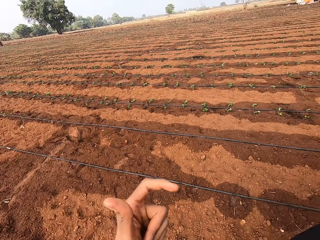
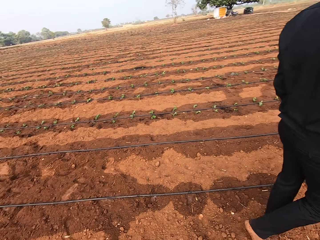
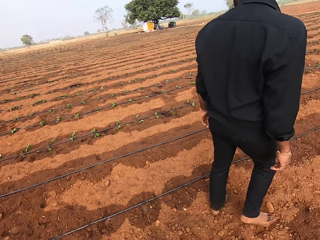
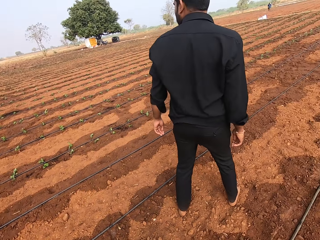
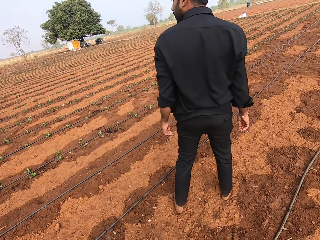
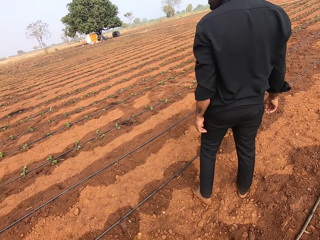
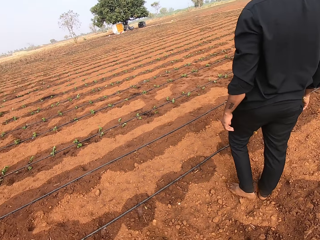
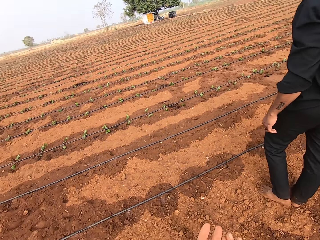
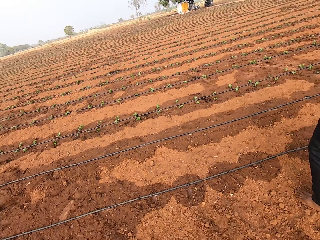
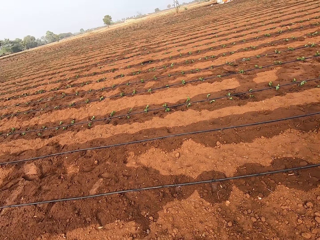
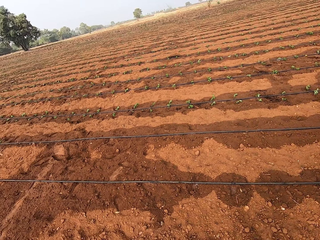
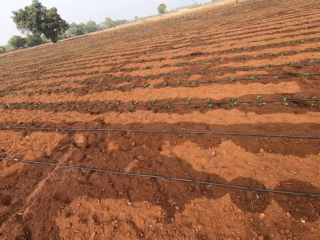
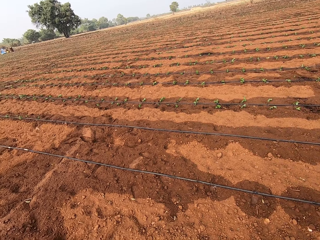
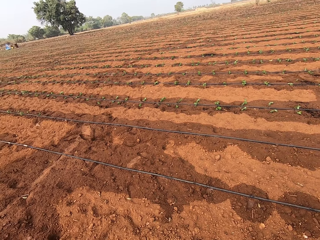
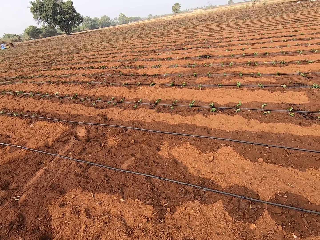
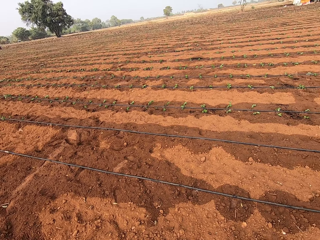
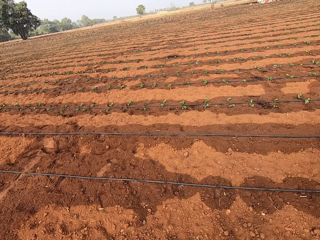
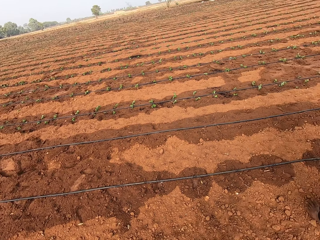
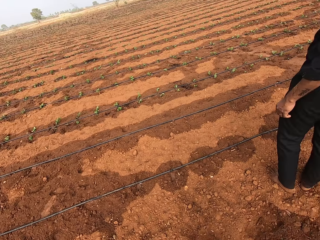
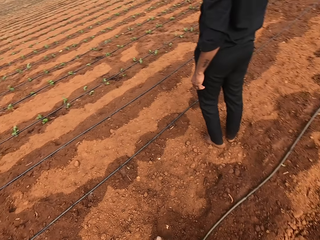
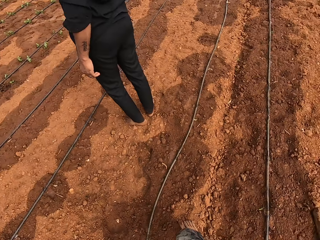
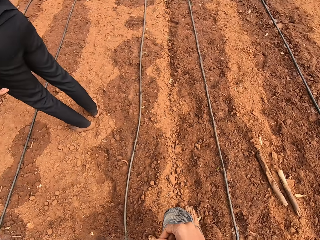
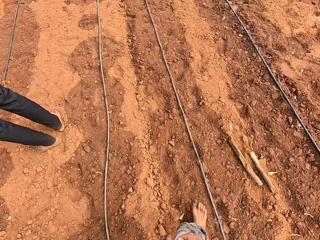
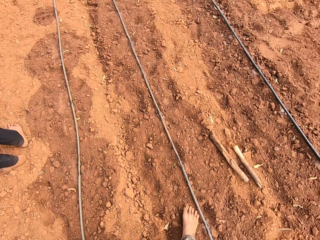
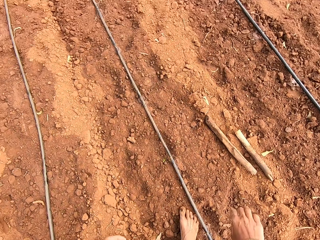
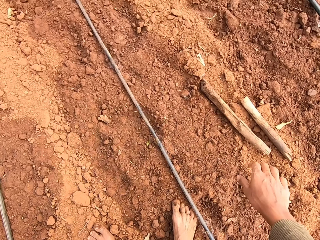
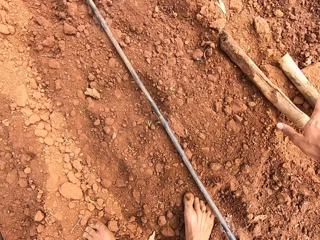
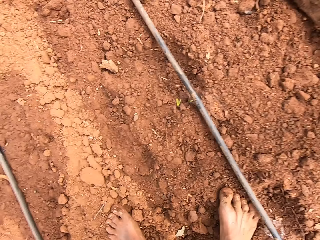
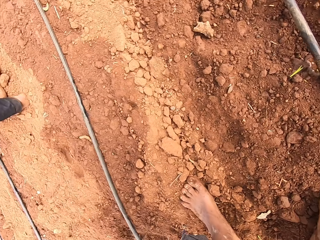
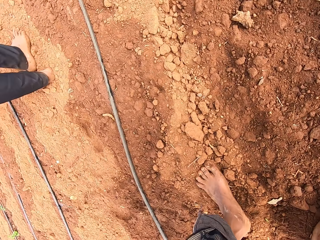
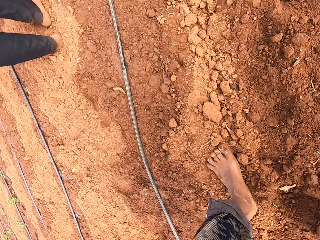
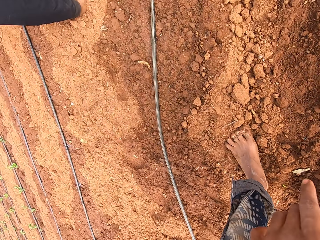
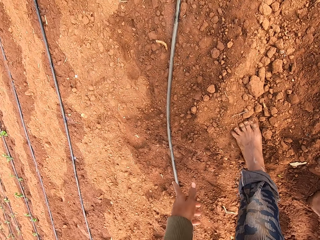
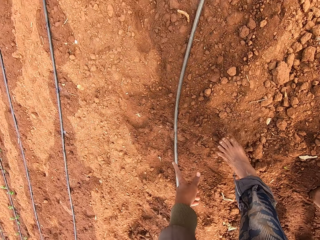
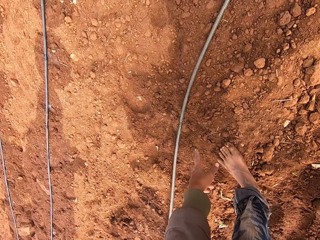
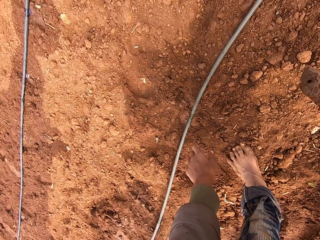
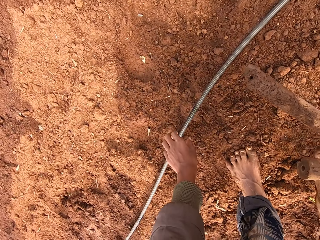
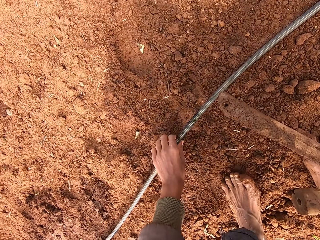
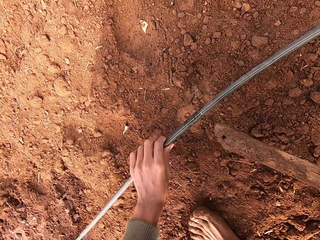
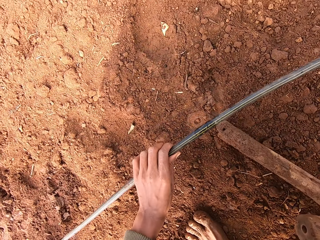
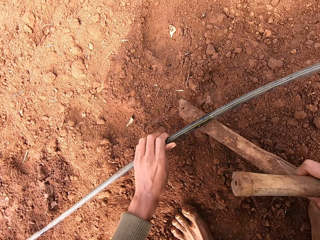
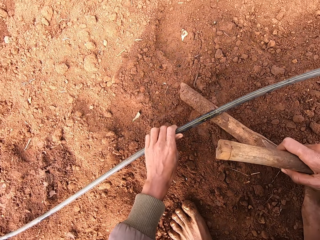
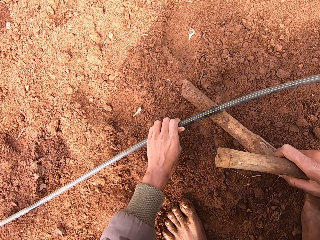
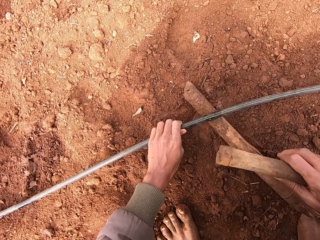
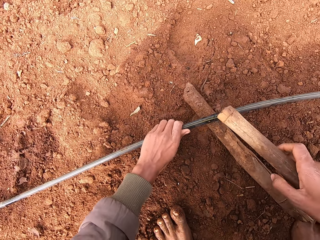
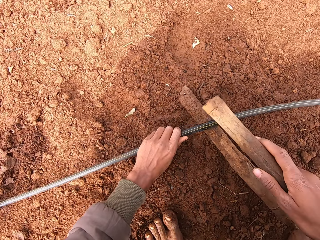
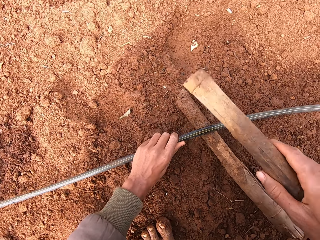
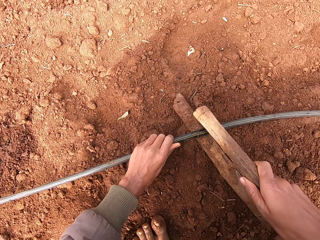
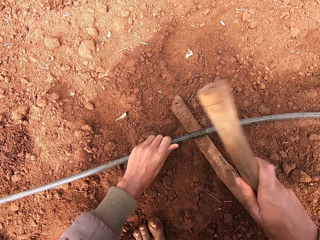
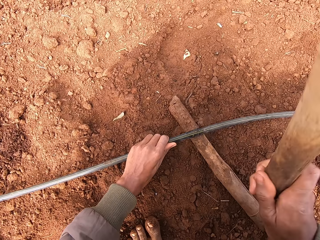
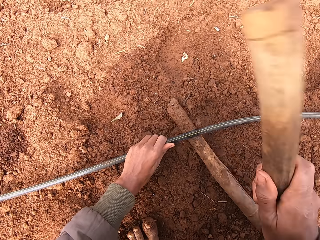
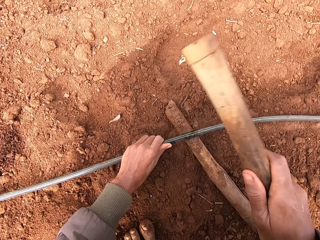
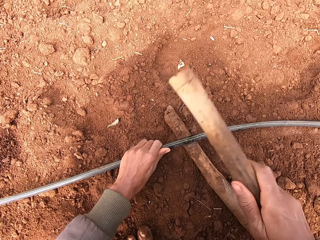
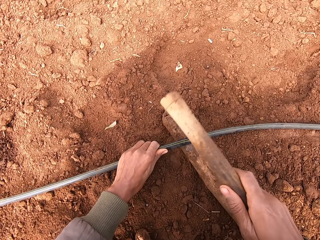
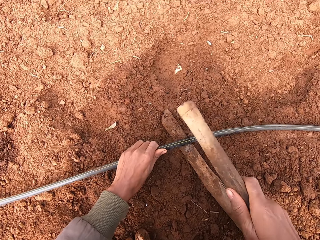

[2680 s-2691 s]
The camera wearer picks the sticks from the farmland with his right hand. He lifts an irrigation pipe from the farmland with his left hand. He places the stick under the irrigation pipe on the farmland with his right hand. He hits the irrigation pipe on the farmland with the stick in his right hand.

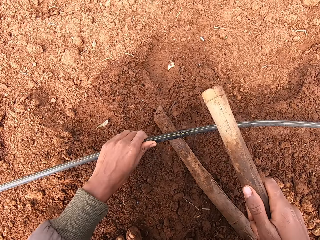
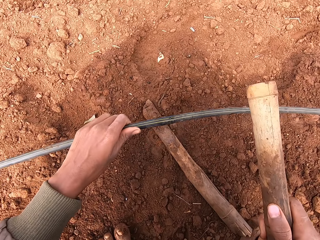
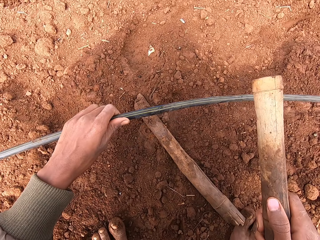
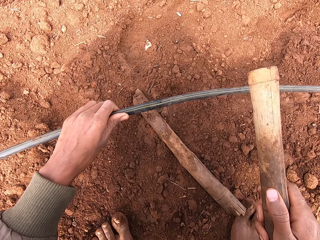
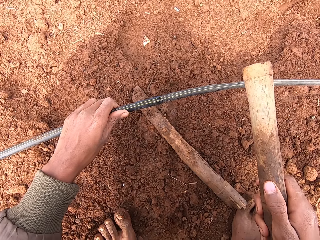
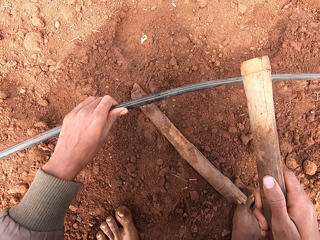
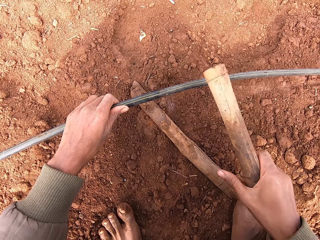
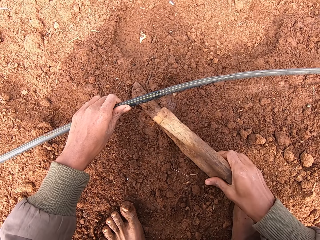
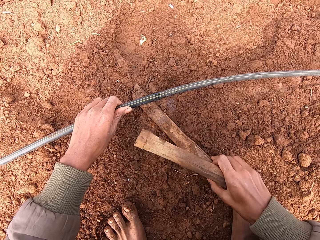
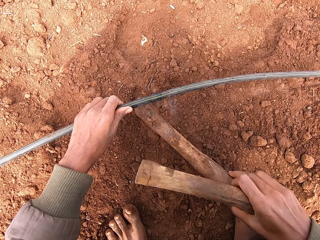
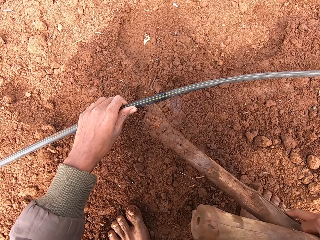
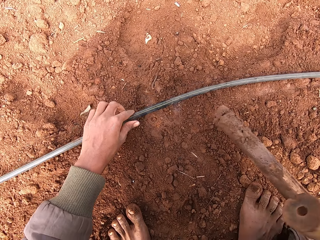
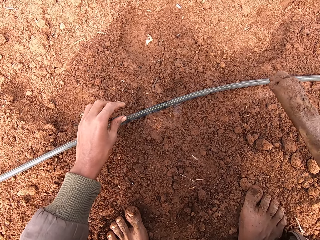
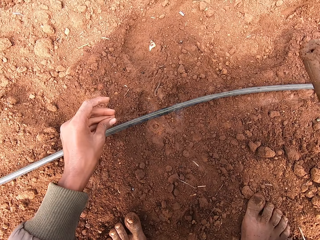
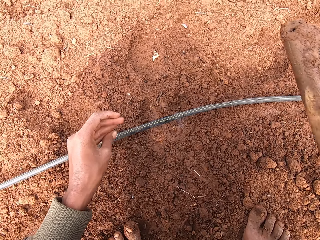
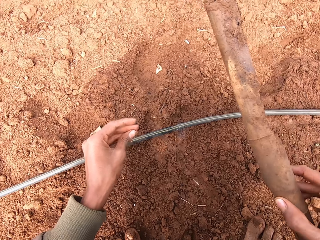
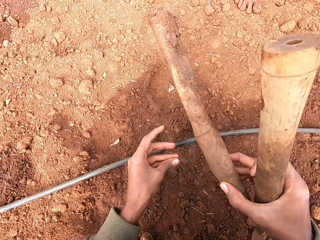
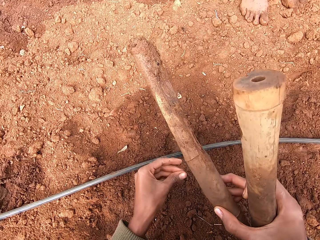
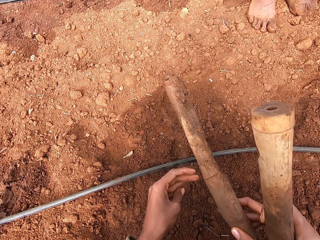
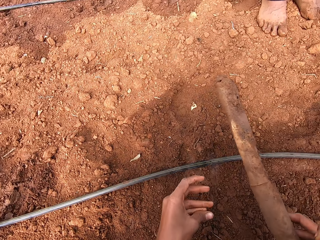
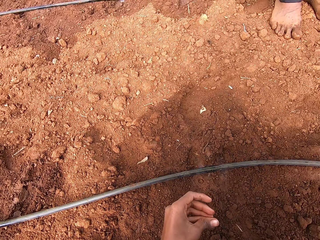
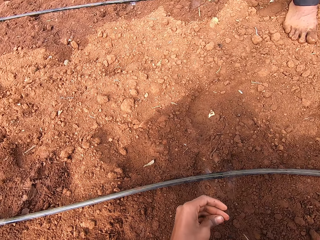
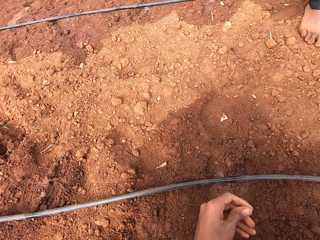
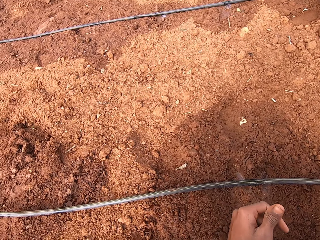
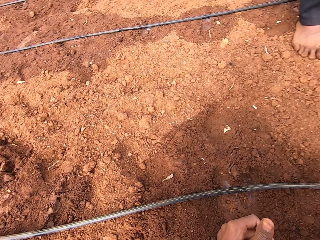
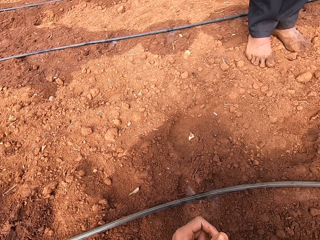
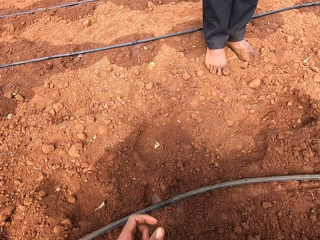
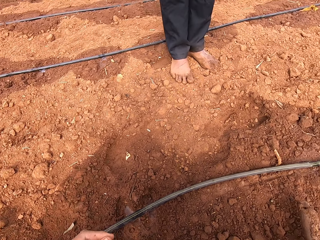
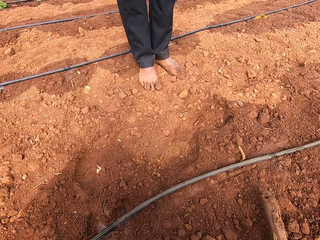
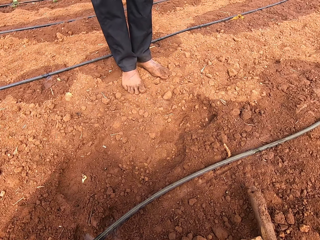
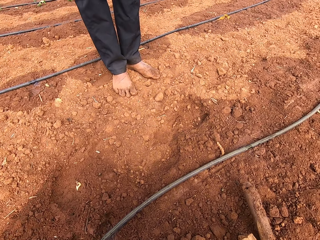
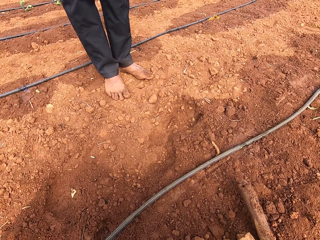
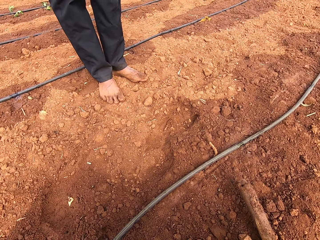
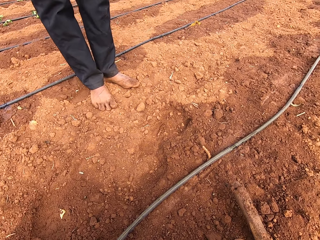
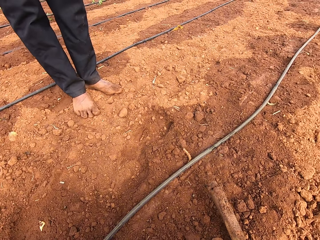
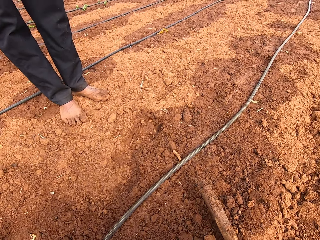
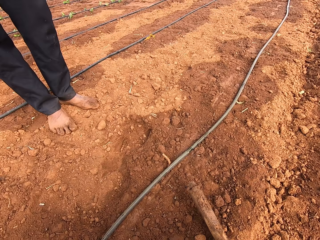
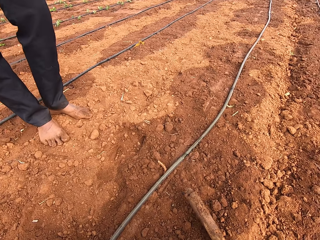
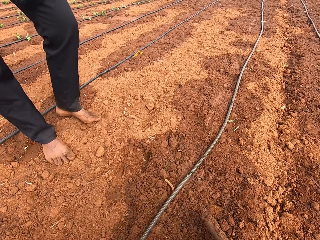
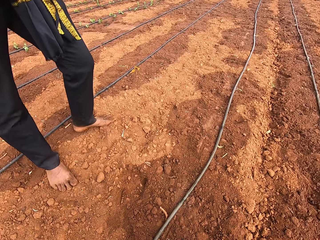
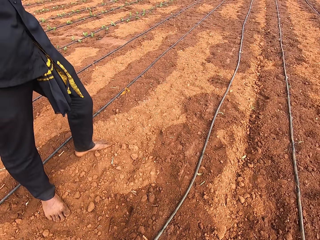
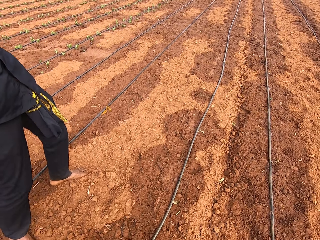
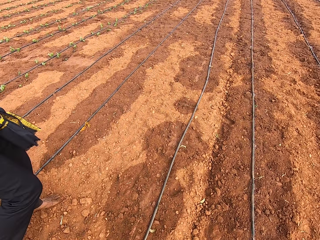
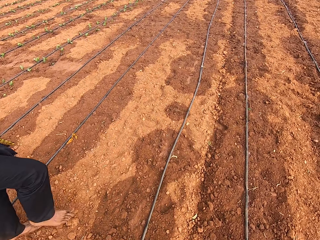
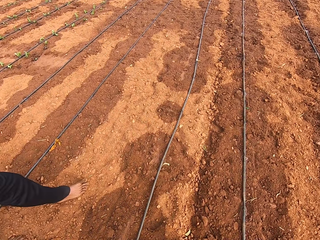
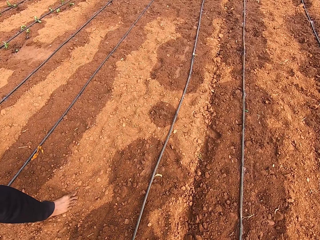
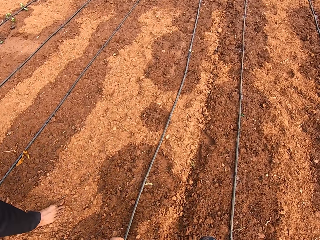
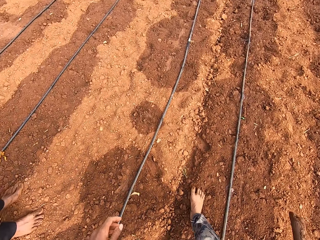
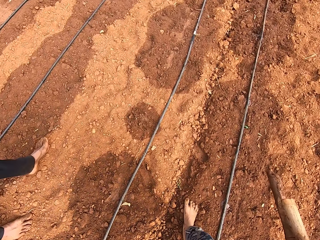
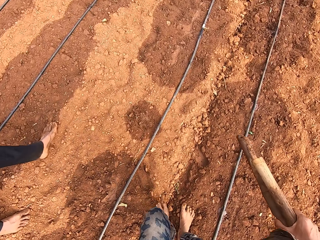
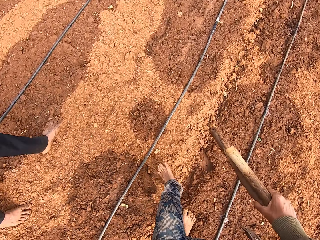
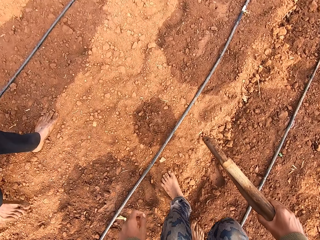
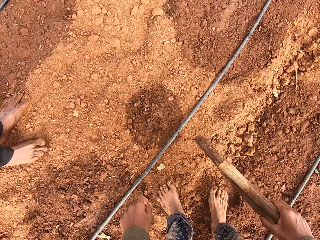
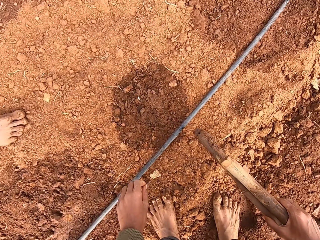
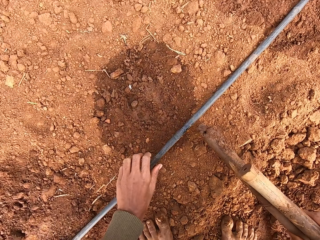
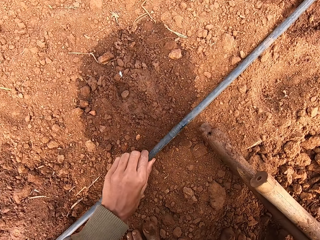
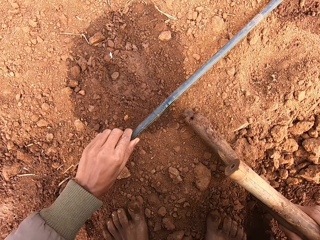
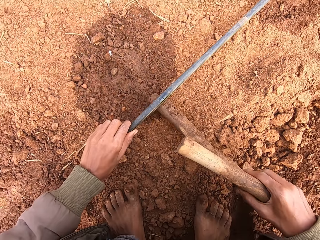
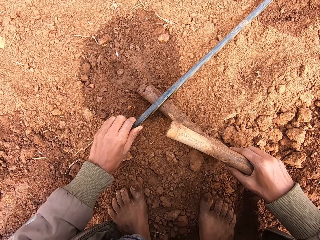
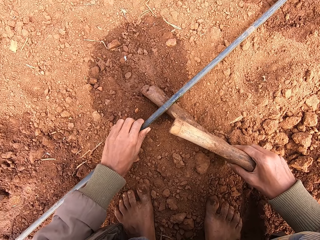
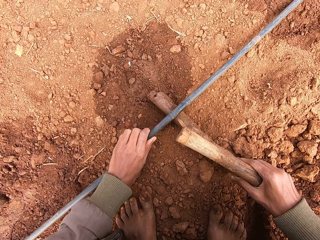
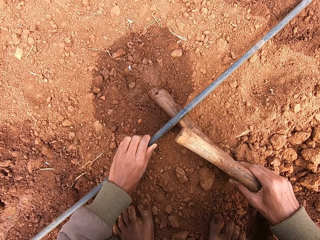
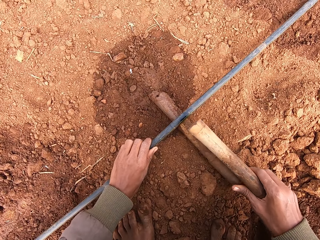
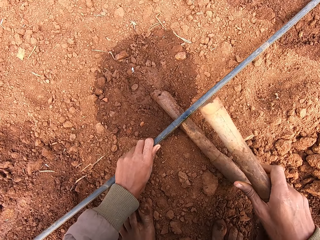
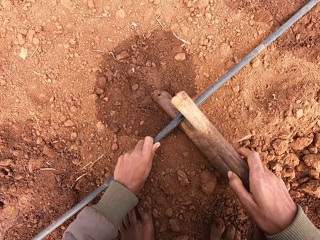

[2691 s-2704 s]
The camera wearer lifts the irrigation pipe from the farmland with his left hand. He picks the stick under the irrigation pipe from the farmland with his right hand. He drops the irrigation pipe on the farmland with his left hand. He looks around. He walks. He lifts the irrigation pipe from the farmland with his left hand. He places the stick under the irrigation pipe on the farmland with his right hand.
